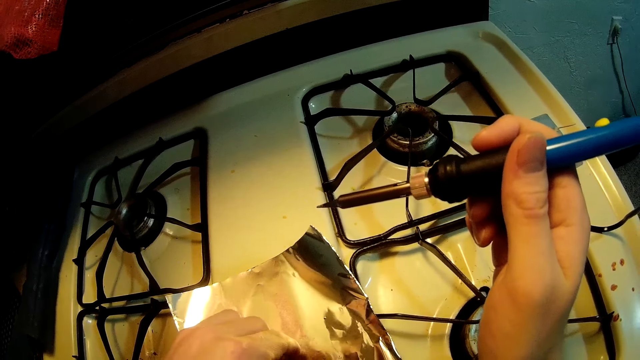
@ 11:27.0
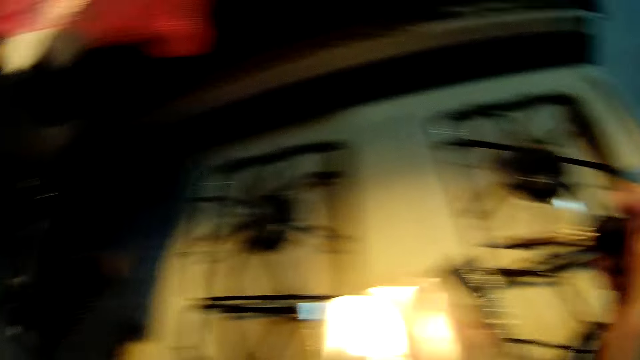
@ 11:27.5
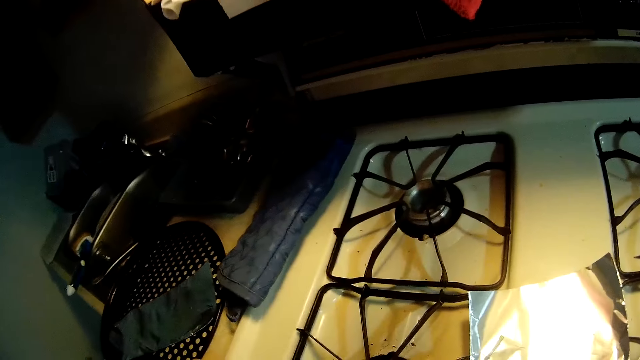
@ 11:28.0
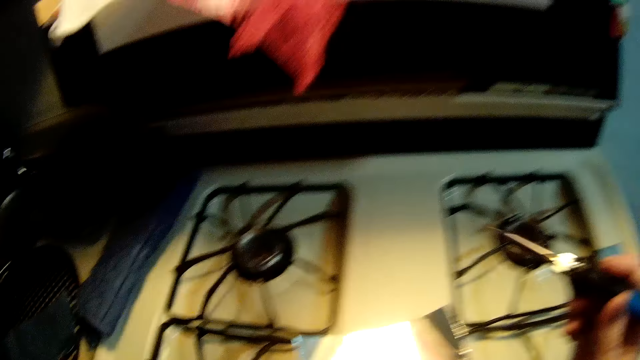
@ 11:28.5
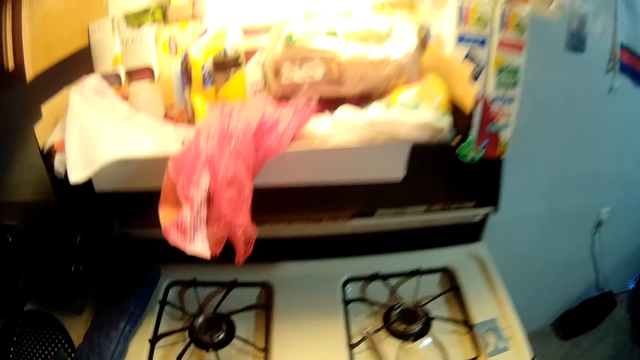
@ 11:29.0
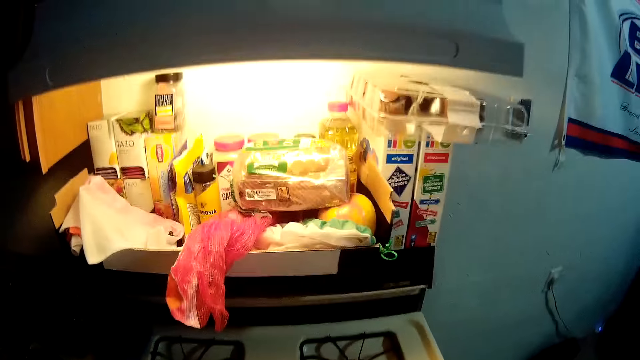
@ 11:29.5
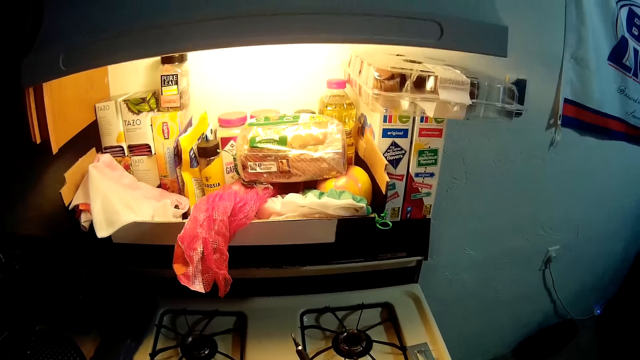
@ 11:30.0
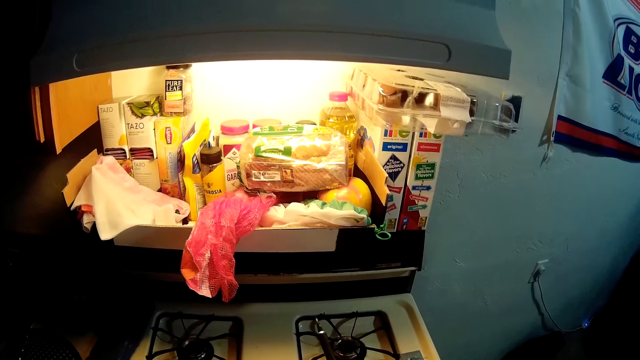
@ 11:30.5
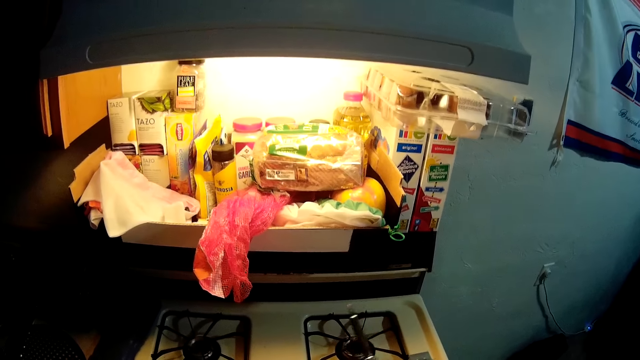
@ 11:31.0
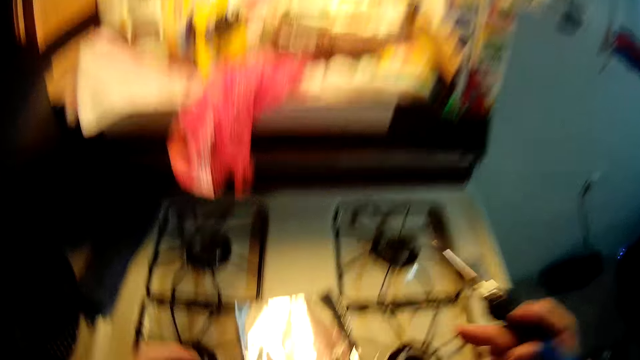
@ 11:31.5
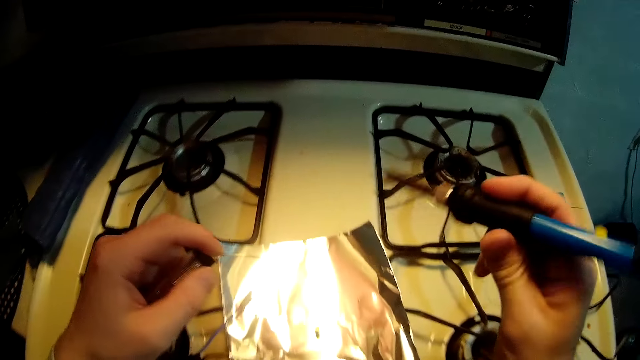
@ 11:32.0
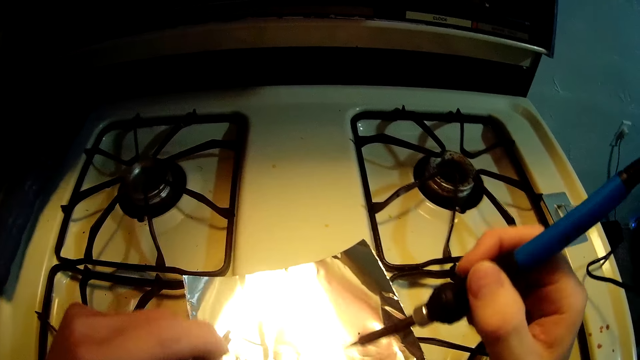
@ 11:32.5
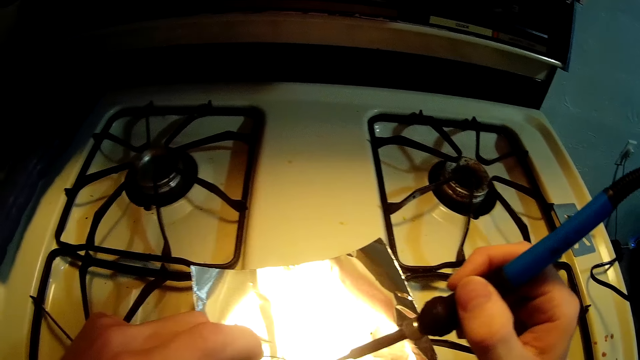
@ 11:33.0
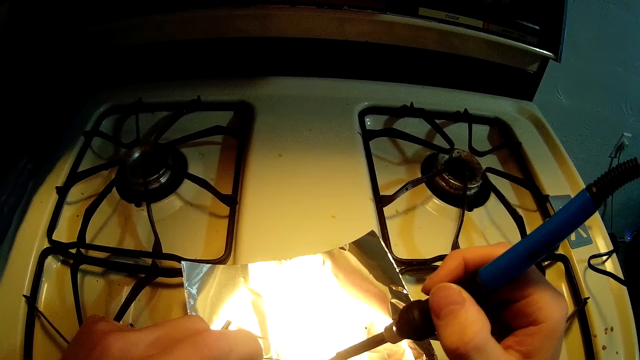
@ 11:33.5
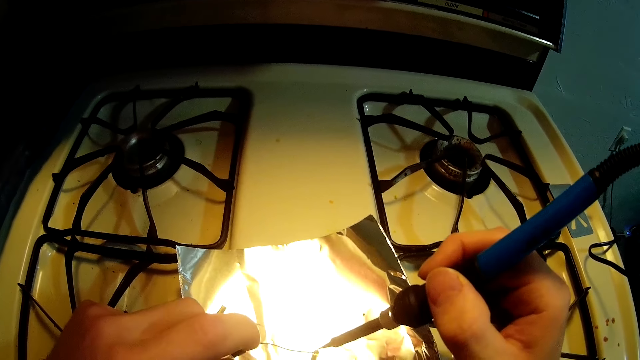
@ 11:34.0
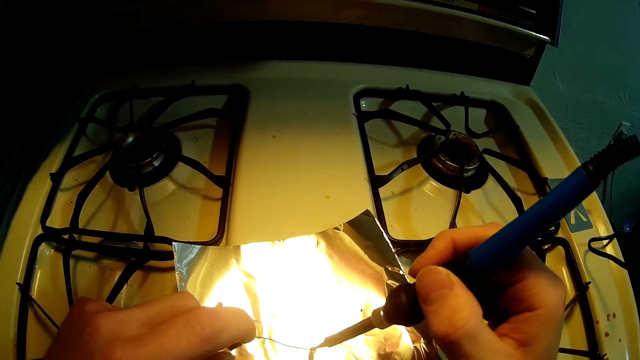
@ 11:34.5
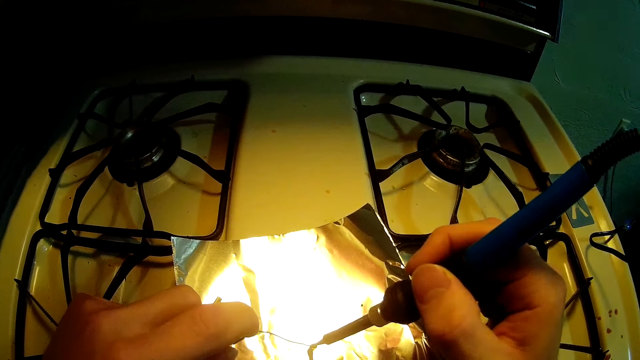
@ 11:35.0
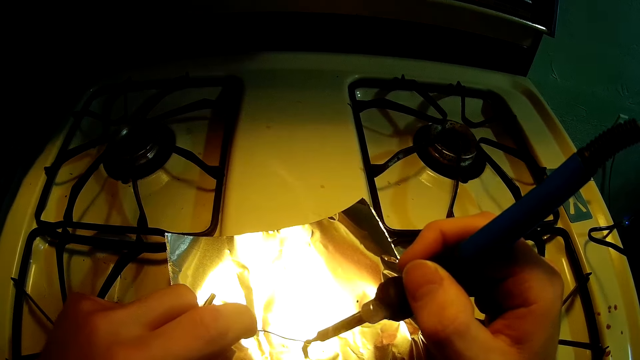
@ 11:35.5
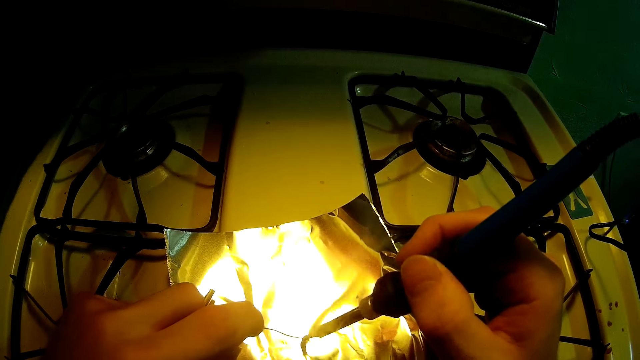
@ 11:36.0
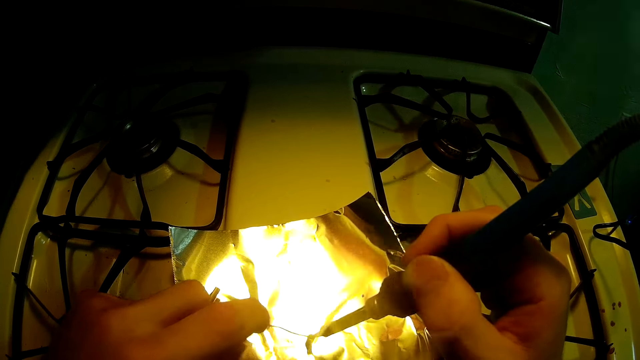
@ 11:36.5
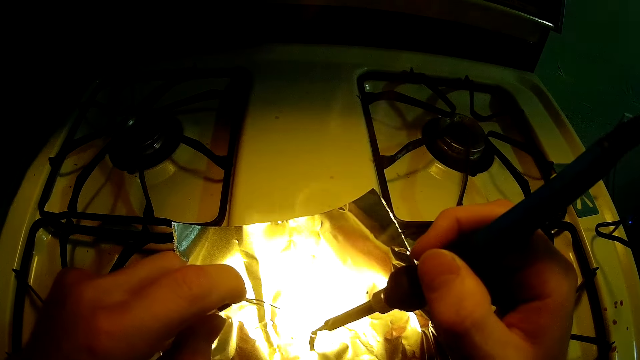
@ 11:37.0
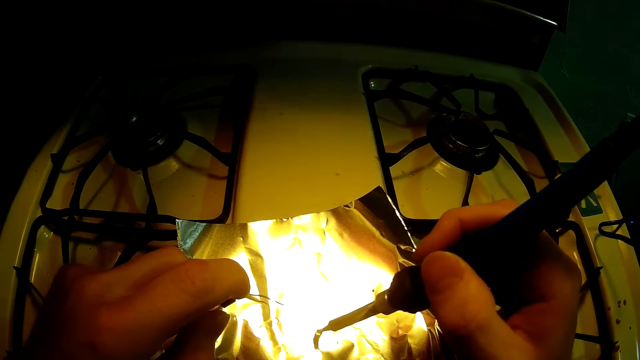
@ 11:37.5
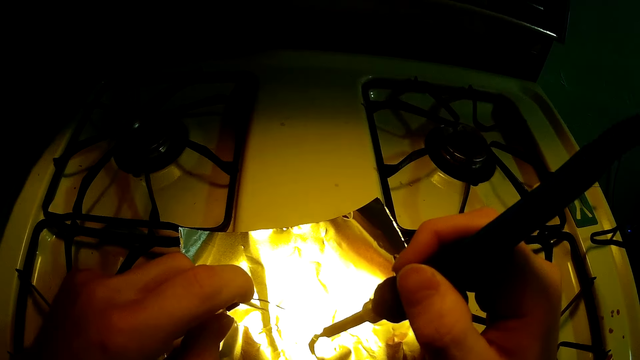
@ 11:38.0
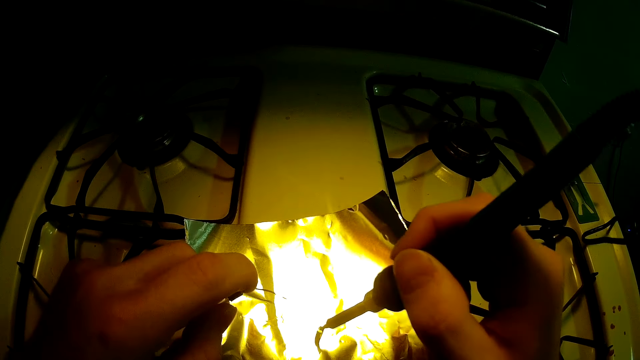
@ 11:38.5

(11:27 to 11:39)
The camera wearer looks around the room. They continue soldering.

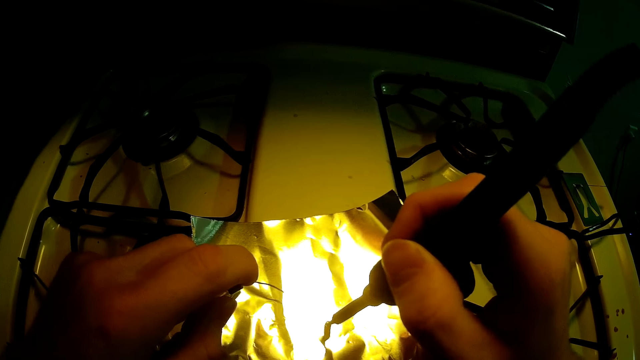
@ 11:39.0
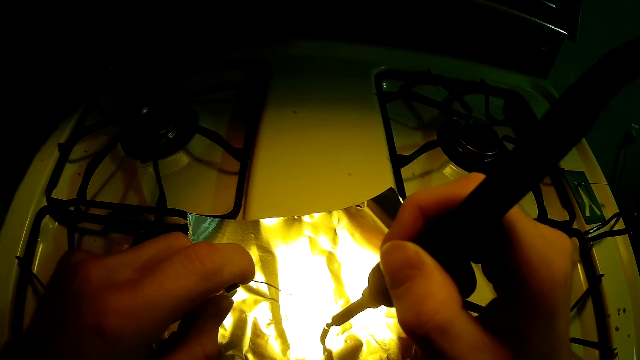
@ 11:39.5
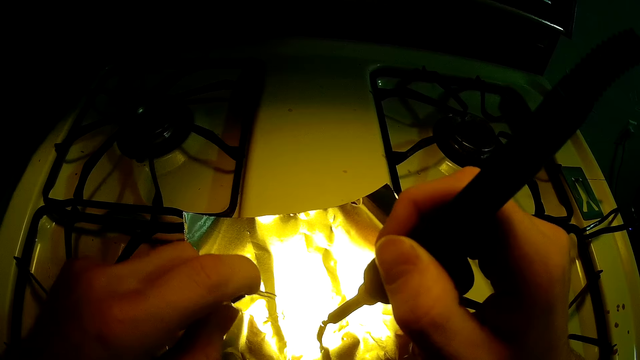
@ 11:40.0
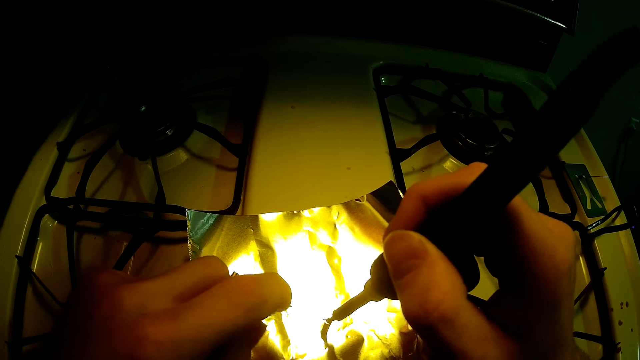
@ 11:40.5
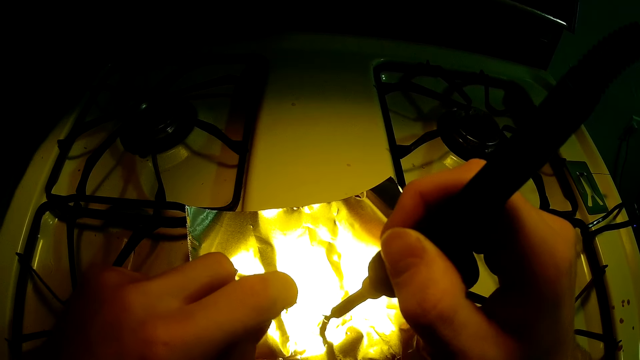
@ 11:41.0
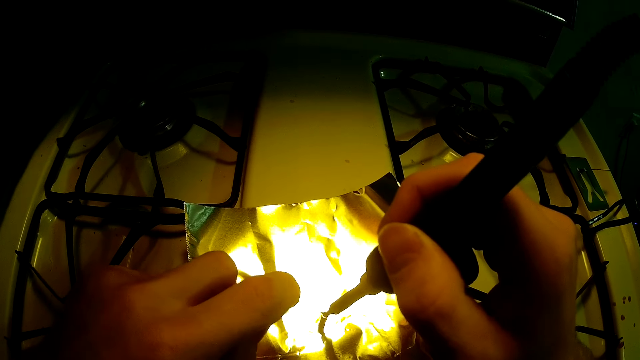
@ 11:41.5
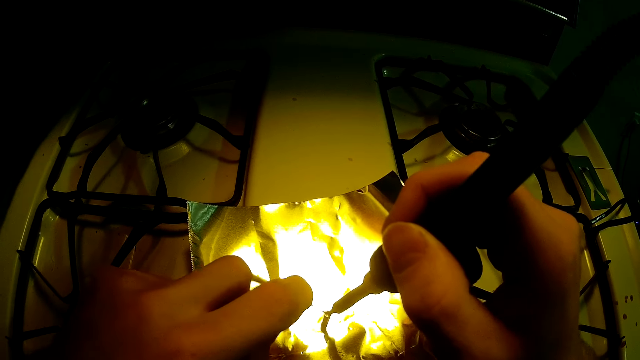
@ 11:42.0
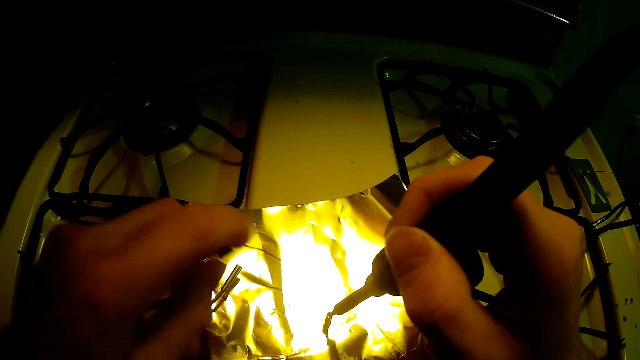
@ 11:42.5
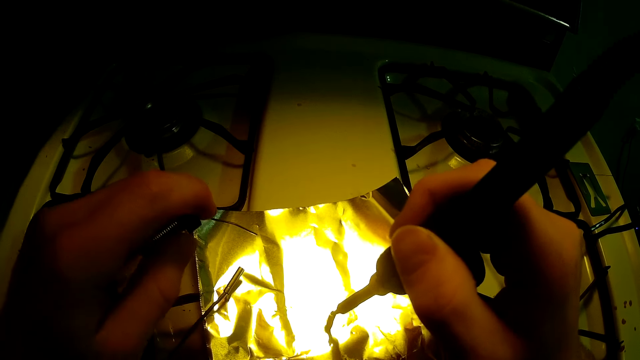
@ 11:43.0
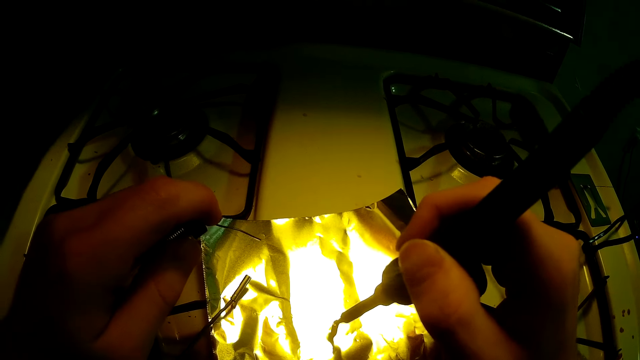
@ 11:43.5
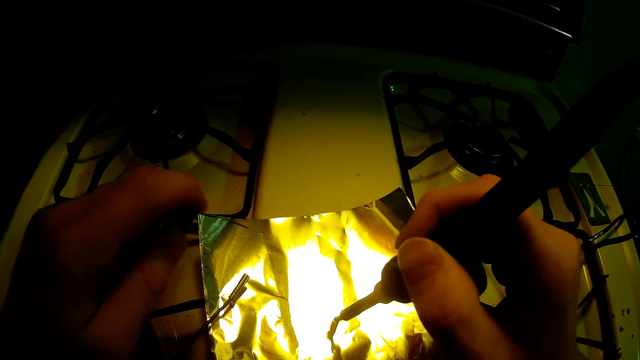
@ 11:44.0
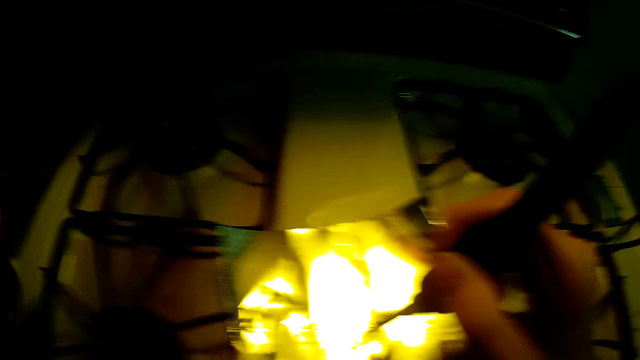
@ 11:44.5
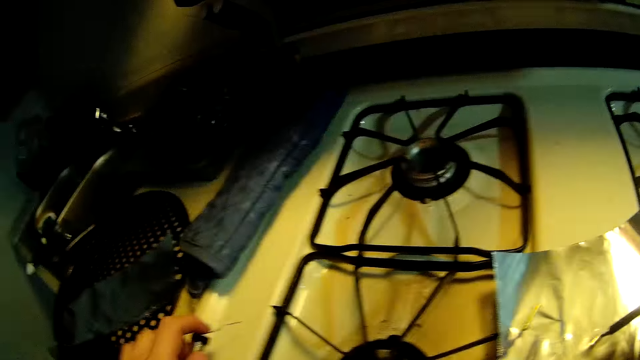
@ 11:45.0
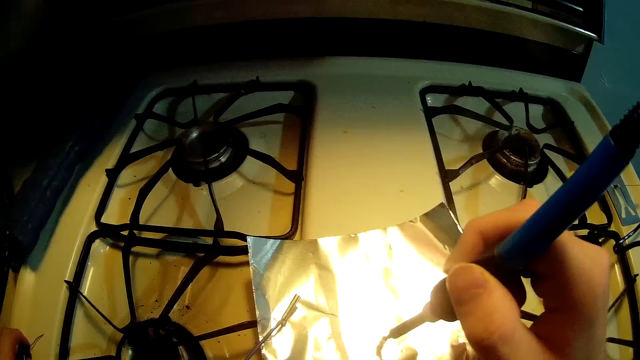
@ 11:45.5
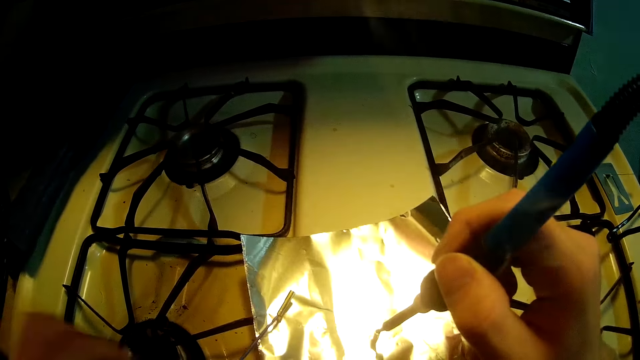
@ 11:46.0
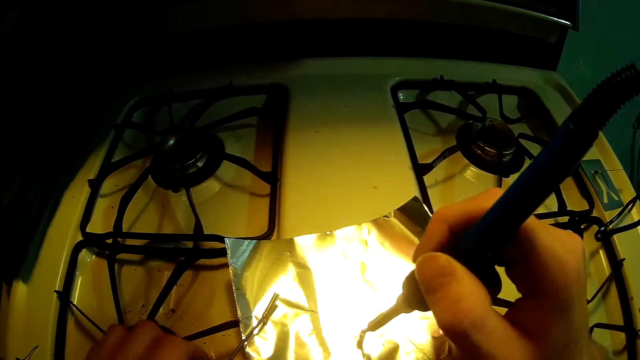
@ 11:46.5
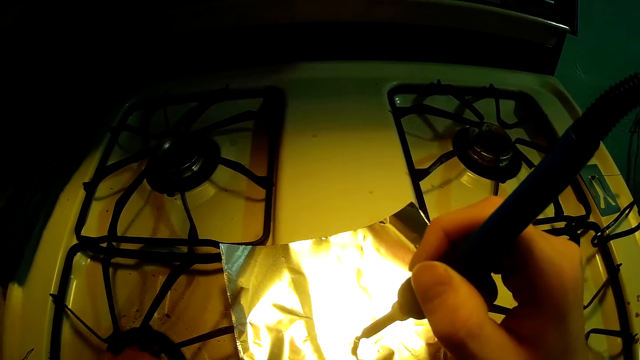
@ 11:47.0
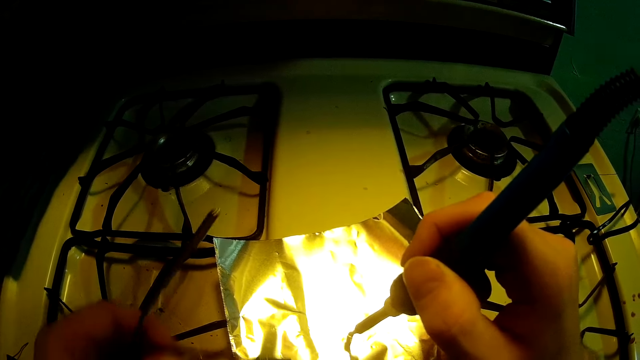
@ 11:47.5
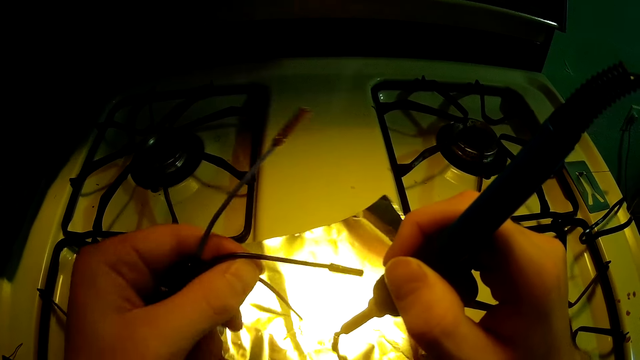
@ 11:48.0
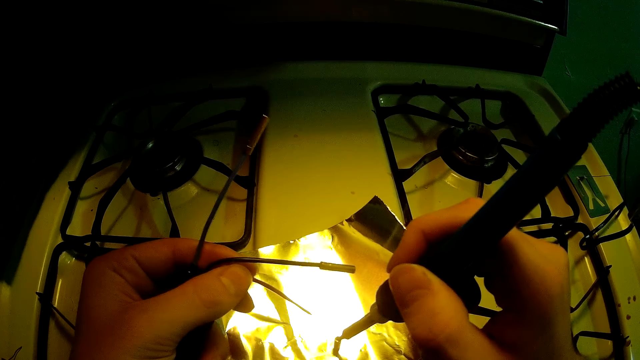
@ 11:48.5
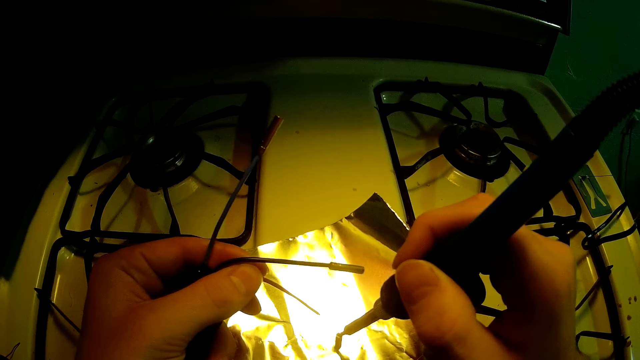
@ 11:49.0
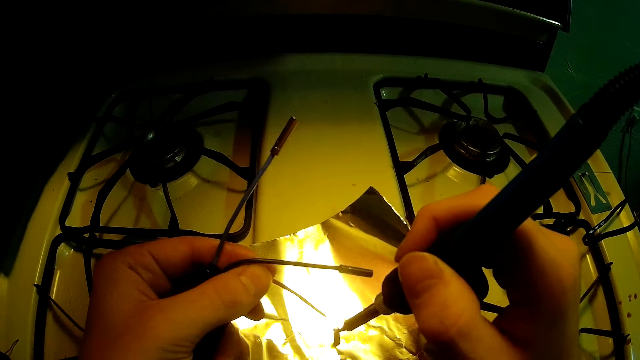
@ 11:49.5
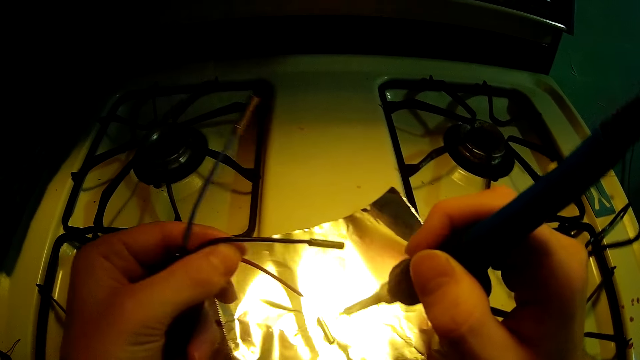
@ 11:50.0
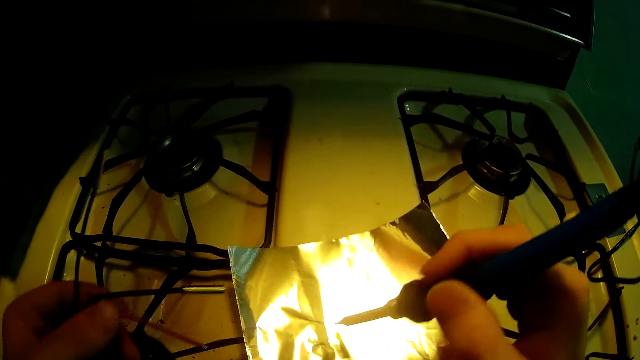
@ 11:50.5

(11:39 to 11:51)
The camera wearer puts a solder on top of the cooker. They pick up a wire.
